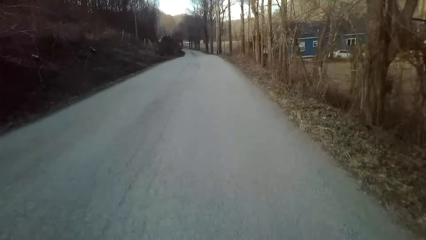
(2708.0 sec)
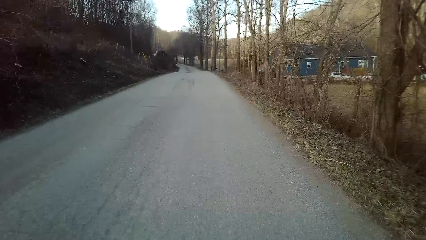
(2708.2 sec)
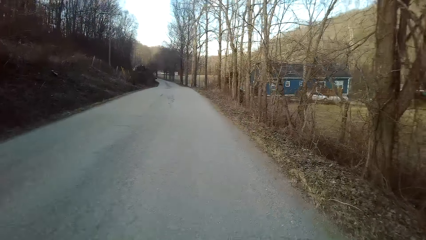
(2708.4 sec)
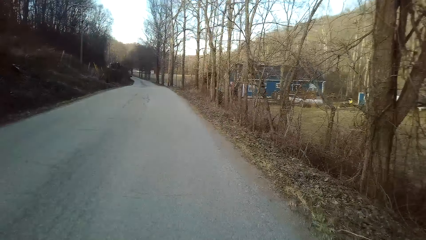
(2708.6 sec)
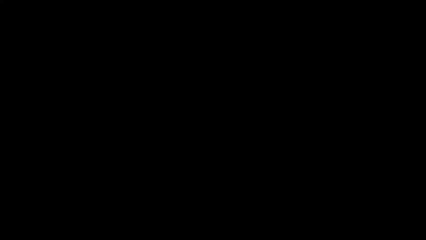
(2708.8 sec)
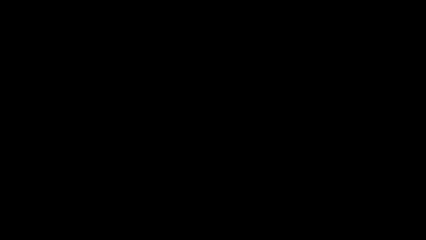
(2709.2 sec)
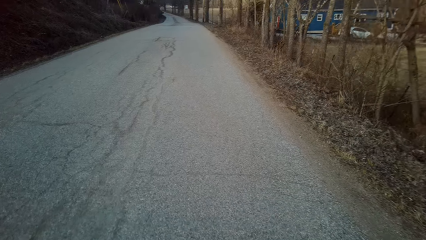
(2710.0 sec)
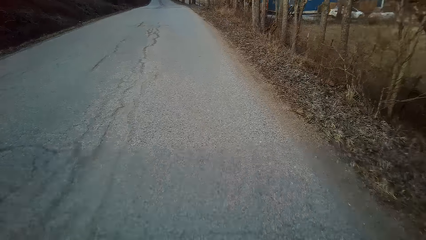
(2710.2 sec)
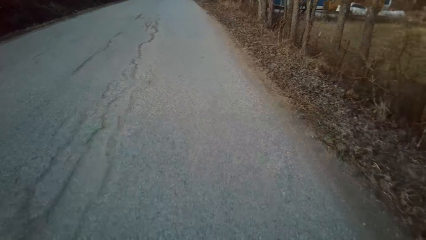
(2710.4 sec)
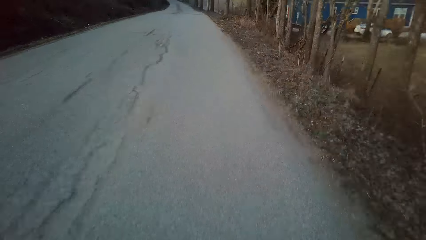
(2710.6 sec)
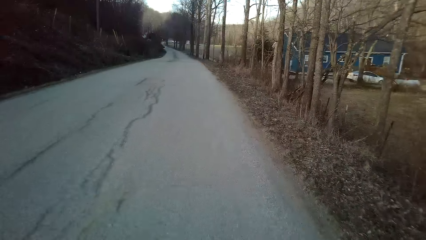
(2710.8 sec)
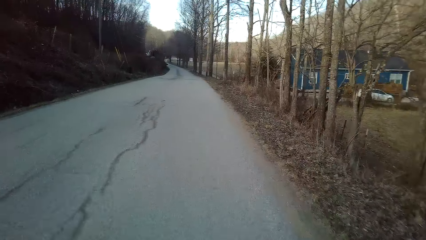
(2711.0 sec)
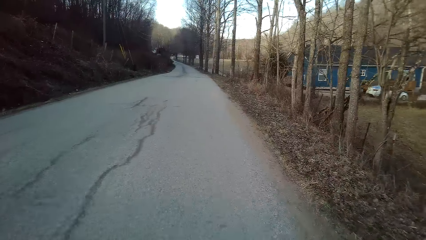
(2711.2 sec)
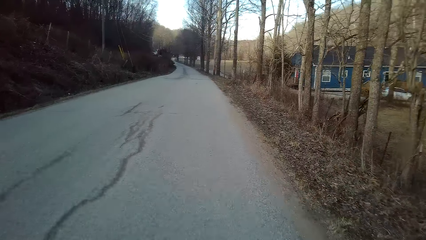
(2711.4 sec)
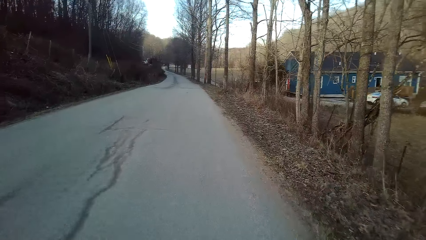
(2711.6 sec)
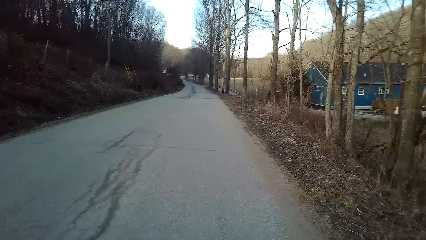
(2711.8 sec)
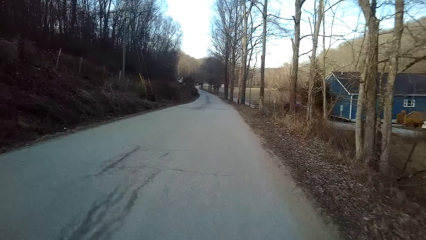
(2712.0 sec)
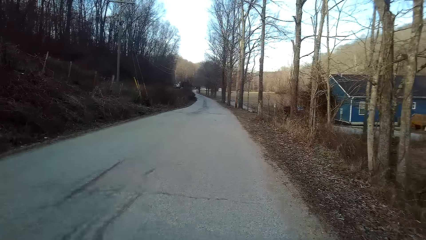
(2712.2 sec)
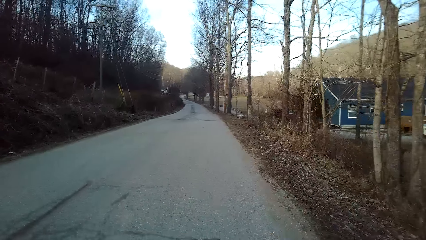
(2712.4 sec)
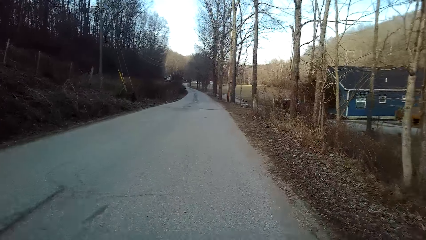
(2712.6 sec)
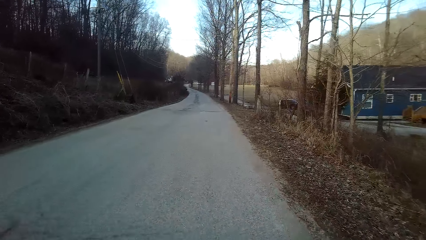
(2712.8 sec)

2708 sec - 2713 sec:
The camera wearer rides a bicycle on the road.

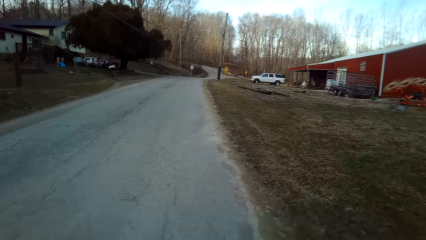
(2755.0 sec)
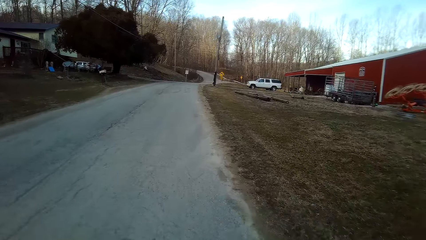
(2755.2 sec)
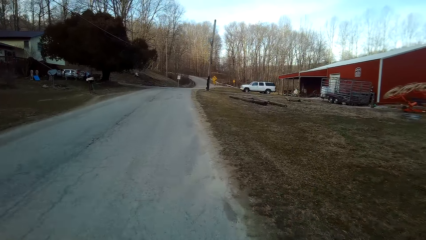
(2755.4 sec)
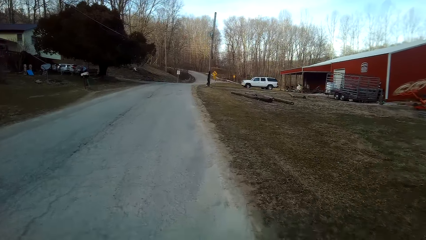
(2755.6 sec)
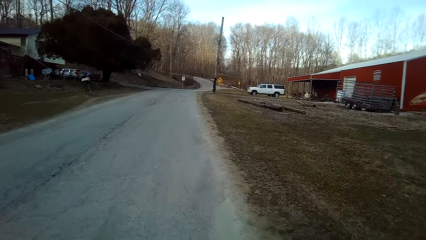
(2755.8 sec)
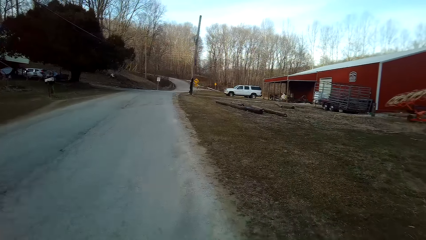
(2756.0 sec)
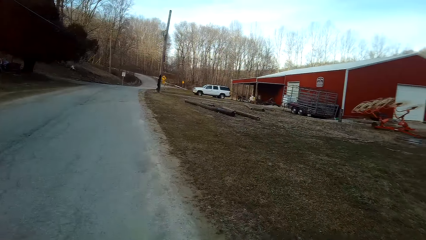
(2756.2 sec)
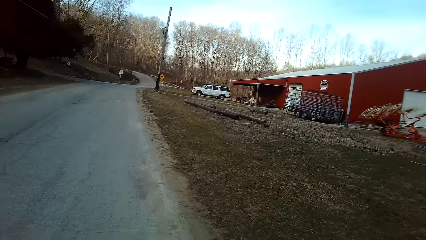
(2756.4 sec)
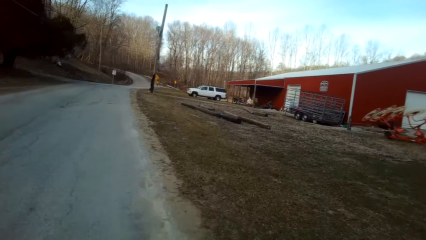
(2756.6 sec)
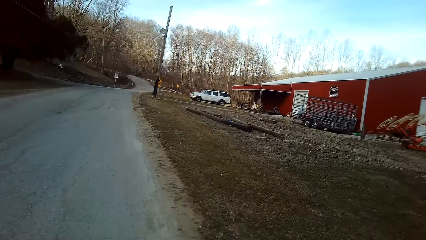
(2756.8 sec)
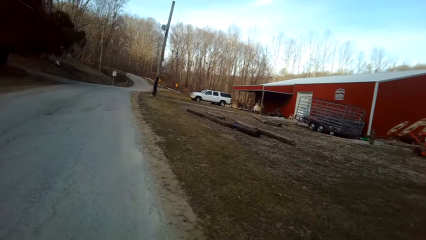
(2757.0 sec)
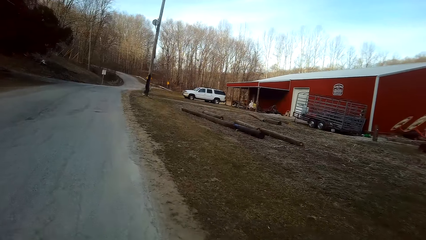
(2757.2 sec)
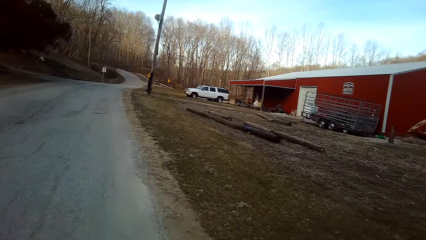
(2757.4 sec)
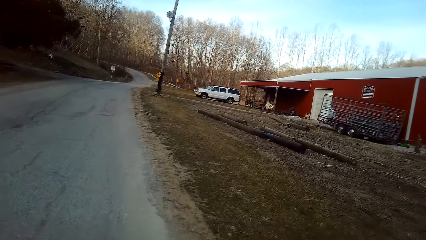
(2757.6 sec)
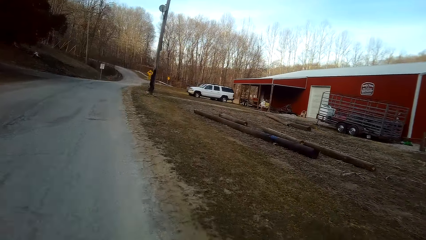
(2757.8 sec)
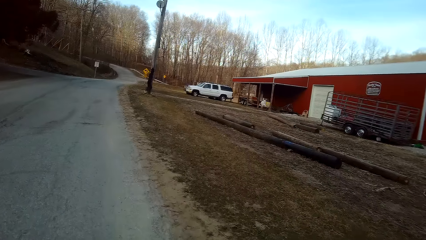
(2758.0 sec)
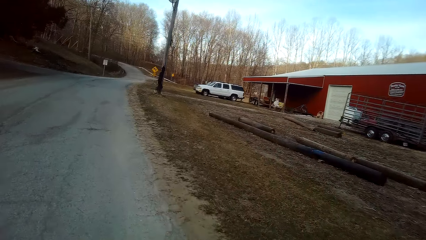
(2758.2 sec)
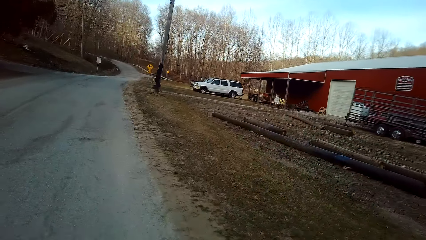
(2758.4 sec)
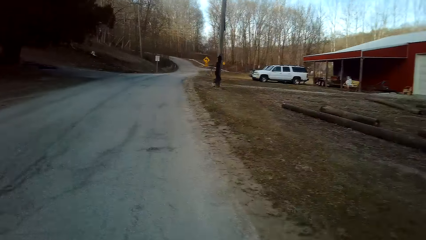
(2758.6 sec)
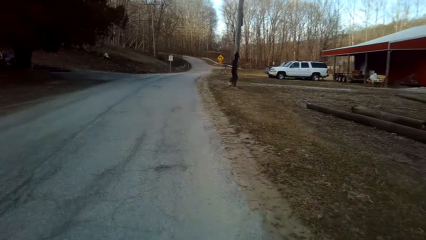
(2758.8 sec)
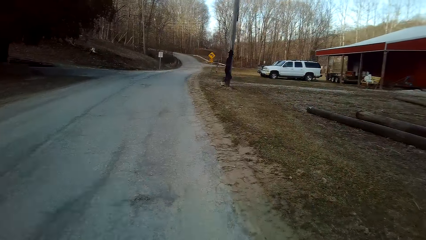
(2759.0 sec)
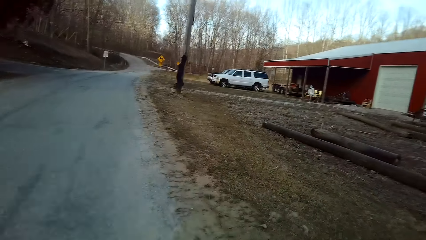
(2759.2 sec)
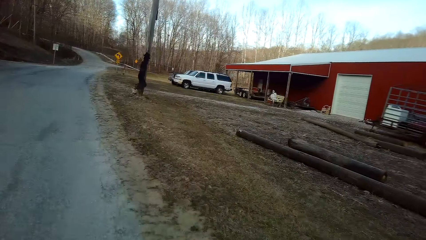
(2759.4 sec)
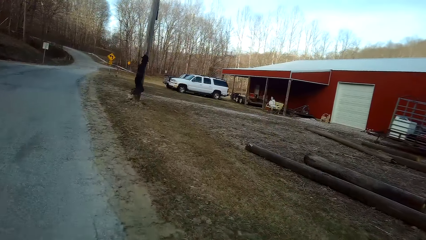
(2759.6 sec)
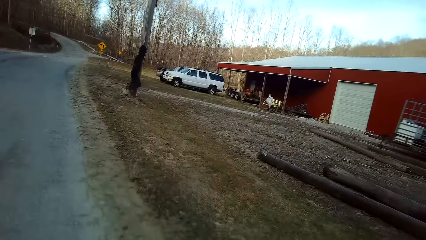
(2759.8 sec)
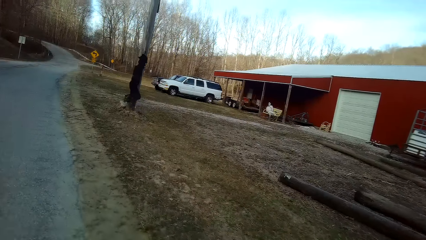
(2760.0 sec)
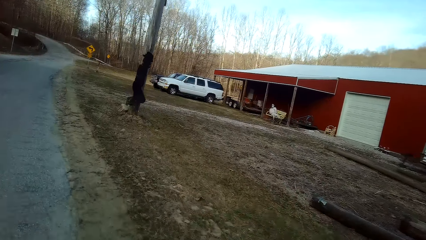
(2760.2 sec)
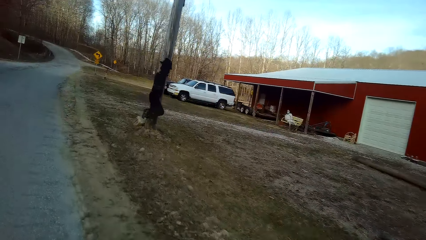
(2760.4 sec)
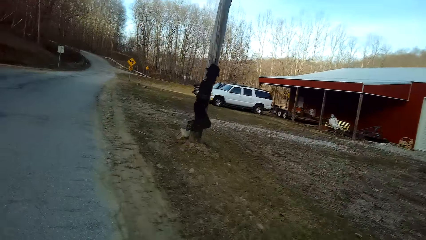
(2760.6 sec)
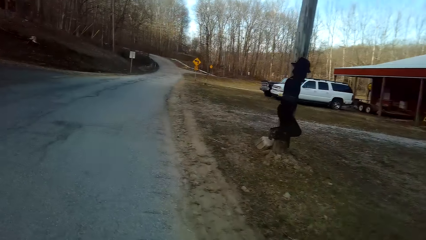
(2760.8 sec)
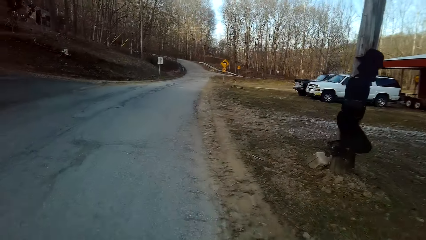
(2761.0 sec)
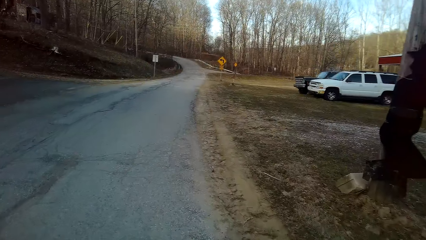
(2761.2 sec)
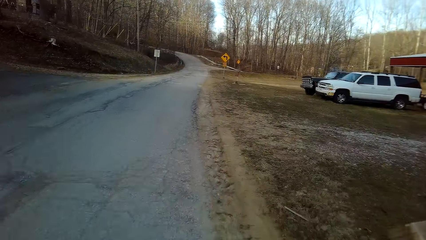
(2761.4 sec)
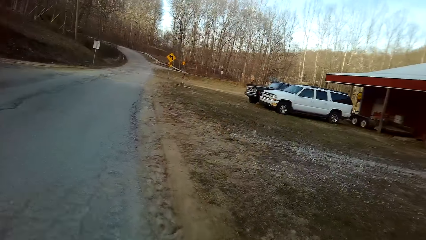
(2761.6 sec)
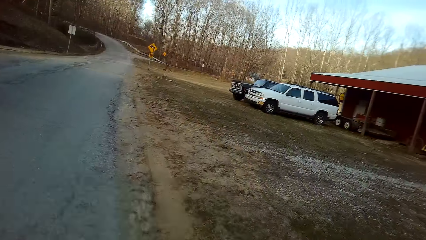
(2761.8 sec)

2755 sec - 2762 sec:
The camera wearer looks sideways.
